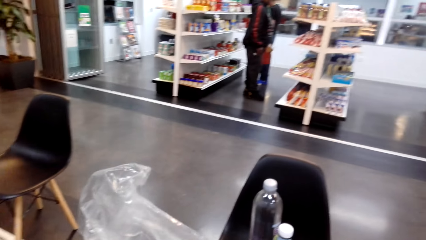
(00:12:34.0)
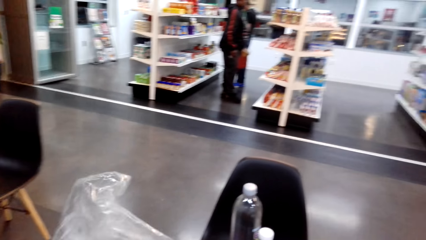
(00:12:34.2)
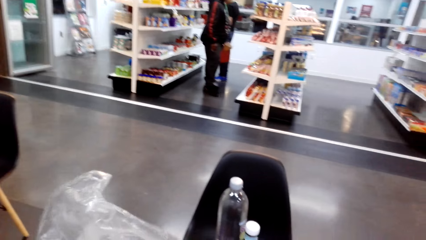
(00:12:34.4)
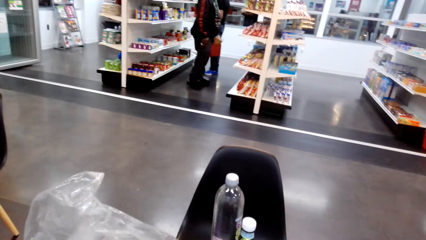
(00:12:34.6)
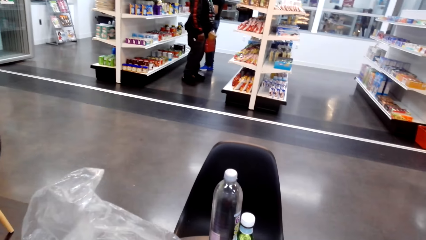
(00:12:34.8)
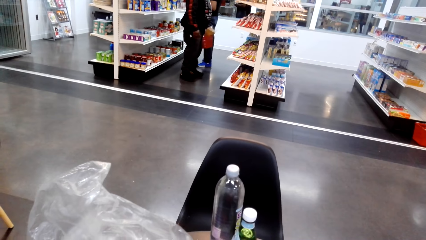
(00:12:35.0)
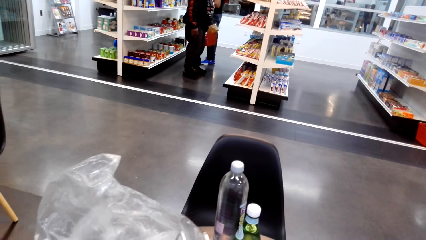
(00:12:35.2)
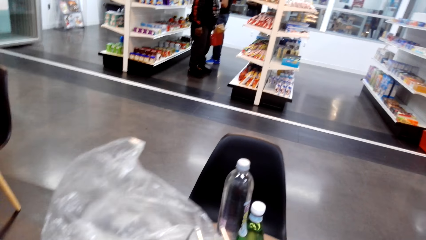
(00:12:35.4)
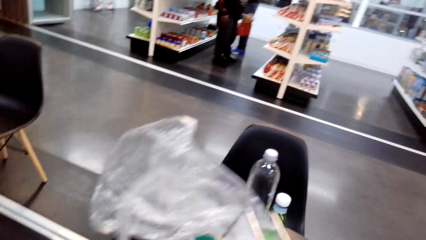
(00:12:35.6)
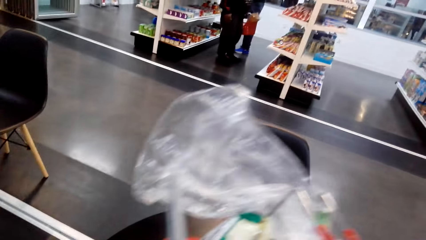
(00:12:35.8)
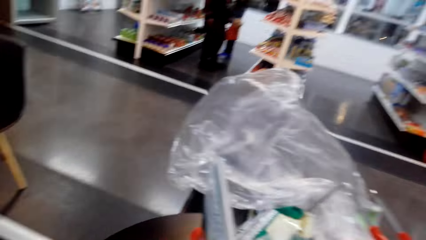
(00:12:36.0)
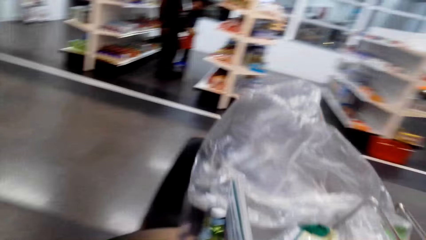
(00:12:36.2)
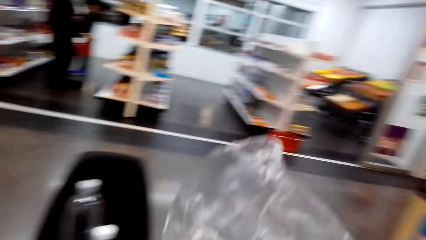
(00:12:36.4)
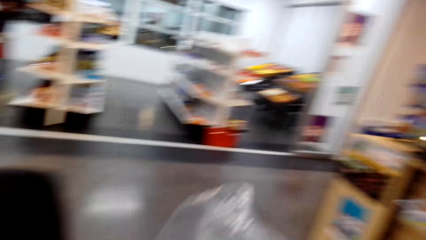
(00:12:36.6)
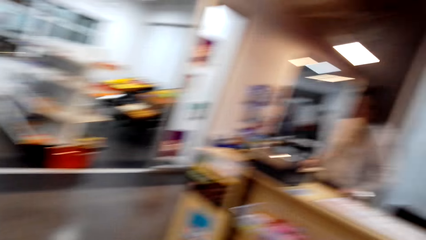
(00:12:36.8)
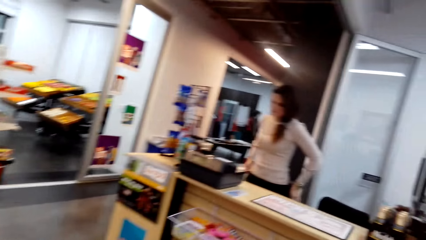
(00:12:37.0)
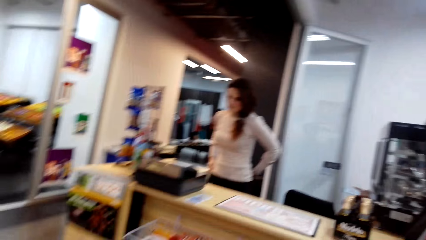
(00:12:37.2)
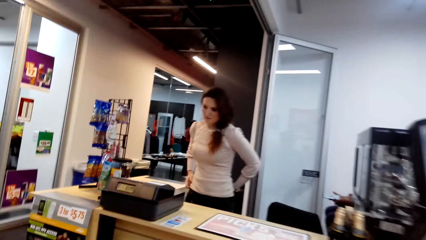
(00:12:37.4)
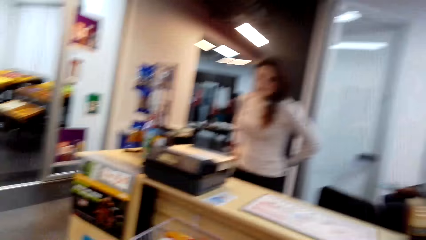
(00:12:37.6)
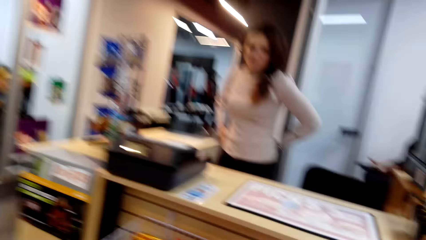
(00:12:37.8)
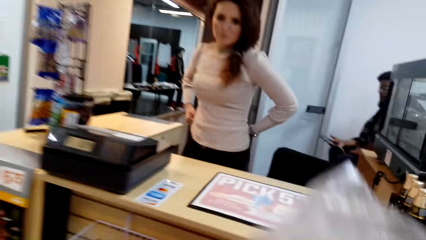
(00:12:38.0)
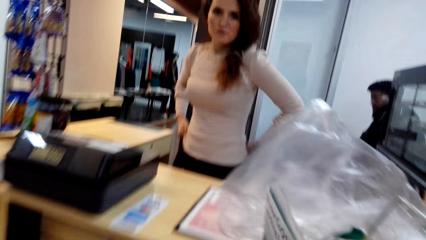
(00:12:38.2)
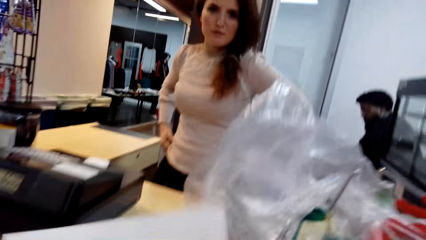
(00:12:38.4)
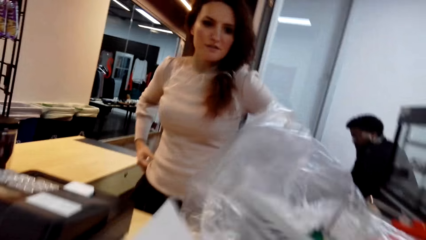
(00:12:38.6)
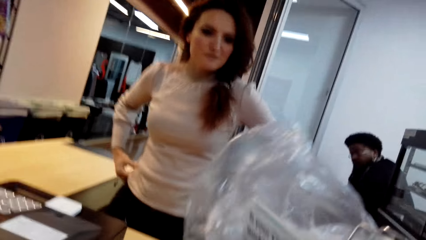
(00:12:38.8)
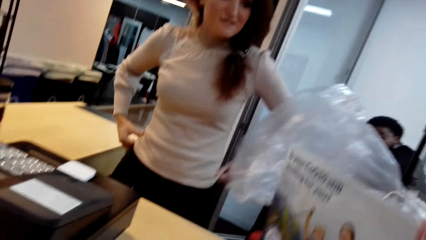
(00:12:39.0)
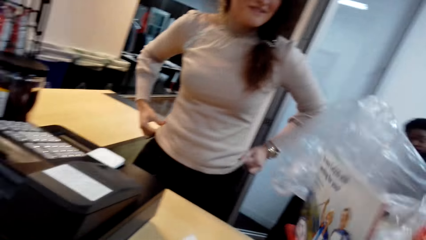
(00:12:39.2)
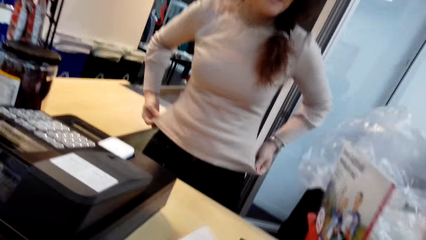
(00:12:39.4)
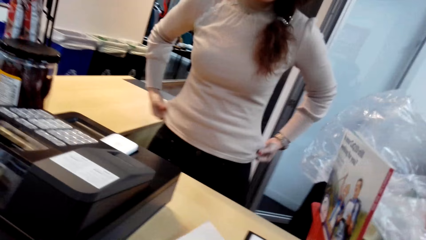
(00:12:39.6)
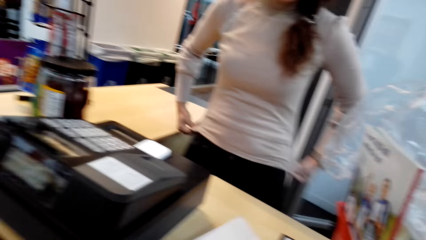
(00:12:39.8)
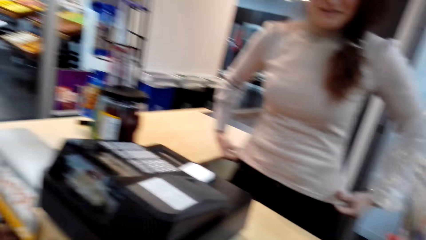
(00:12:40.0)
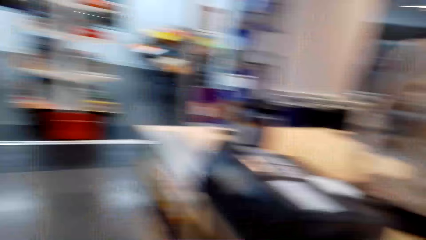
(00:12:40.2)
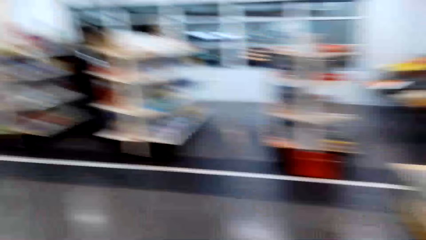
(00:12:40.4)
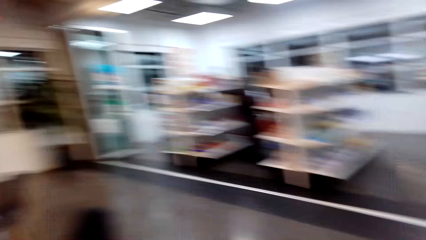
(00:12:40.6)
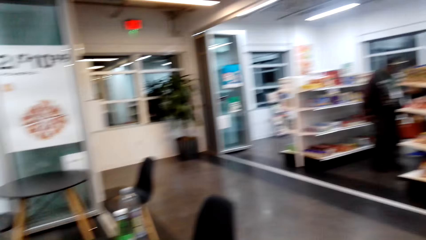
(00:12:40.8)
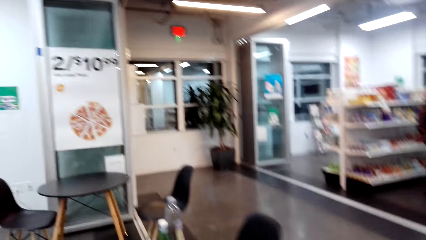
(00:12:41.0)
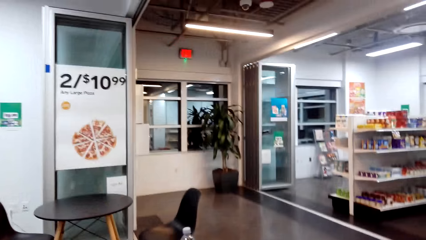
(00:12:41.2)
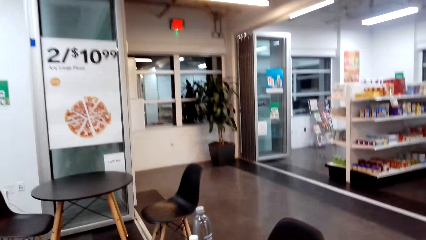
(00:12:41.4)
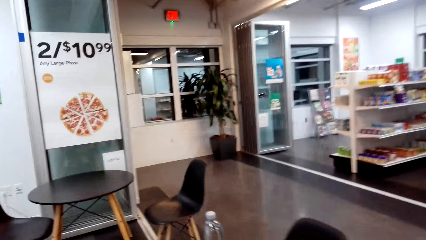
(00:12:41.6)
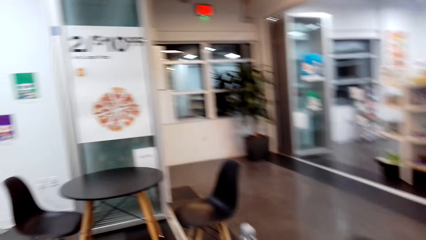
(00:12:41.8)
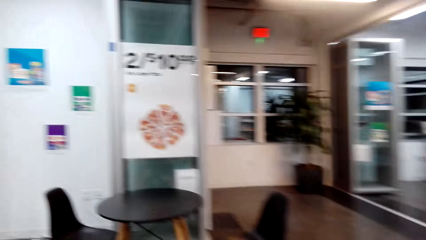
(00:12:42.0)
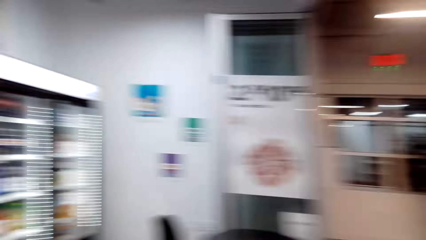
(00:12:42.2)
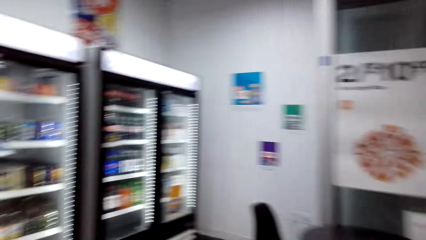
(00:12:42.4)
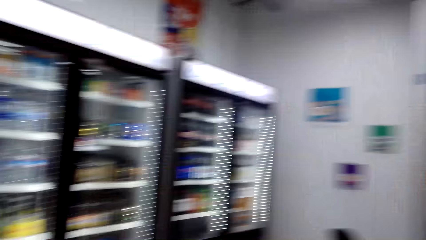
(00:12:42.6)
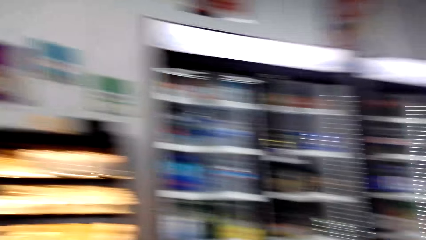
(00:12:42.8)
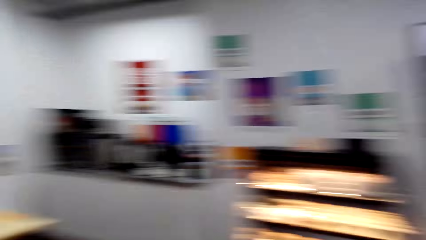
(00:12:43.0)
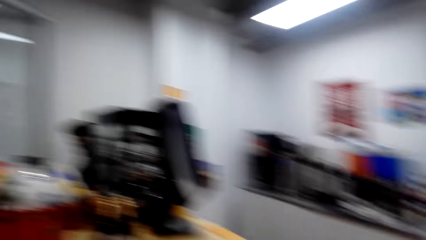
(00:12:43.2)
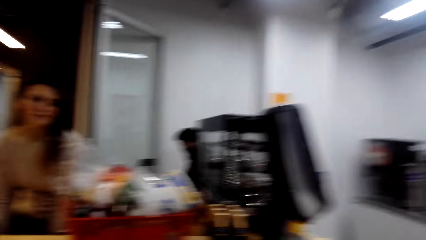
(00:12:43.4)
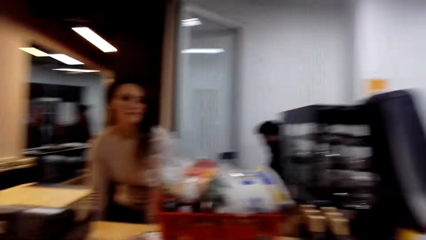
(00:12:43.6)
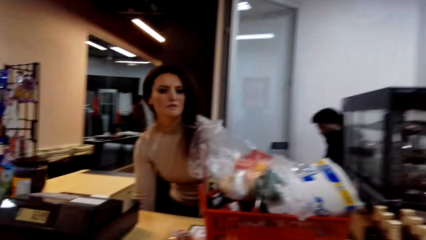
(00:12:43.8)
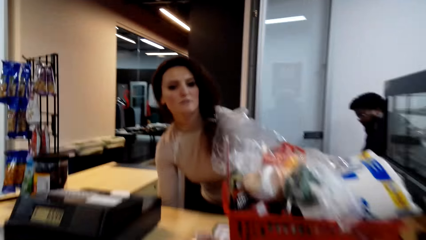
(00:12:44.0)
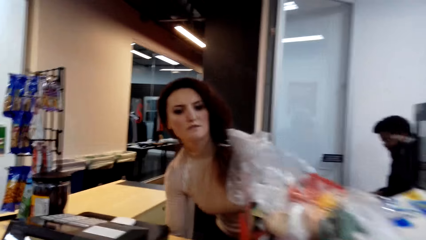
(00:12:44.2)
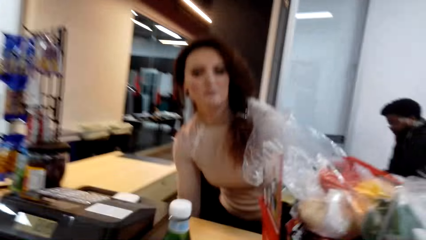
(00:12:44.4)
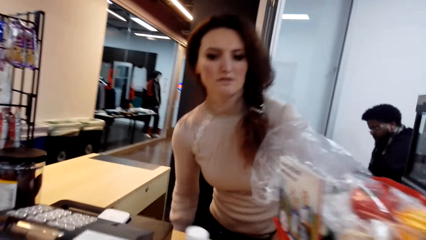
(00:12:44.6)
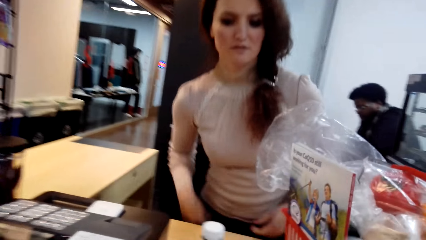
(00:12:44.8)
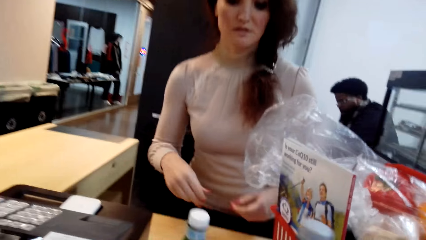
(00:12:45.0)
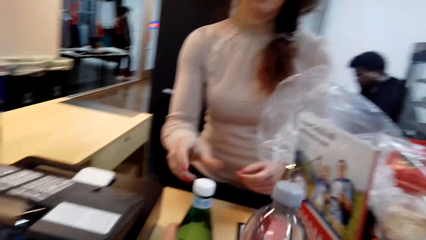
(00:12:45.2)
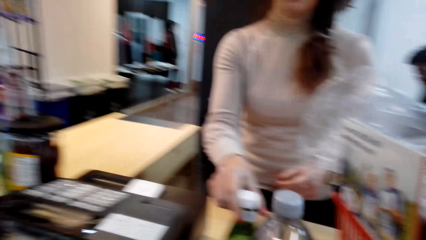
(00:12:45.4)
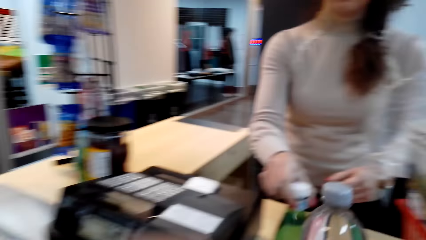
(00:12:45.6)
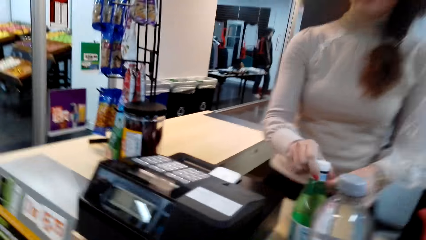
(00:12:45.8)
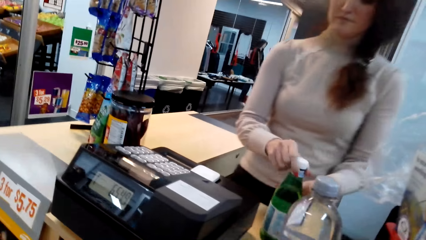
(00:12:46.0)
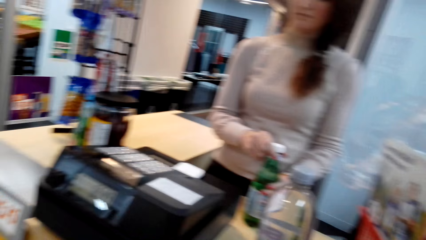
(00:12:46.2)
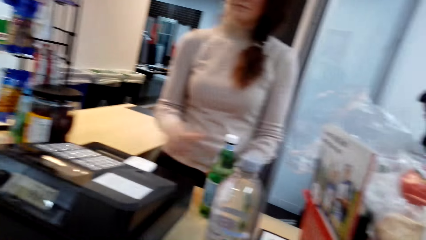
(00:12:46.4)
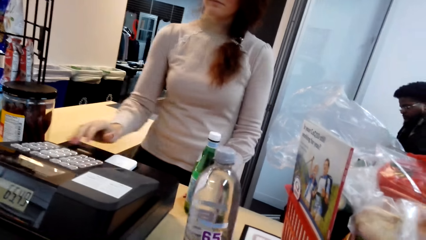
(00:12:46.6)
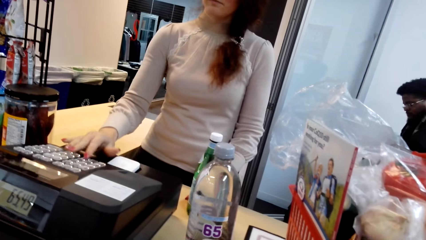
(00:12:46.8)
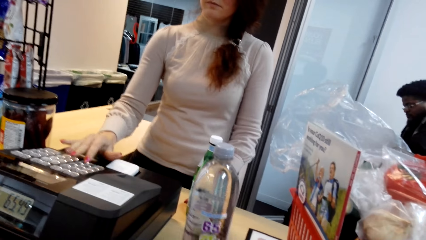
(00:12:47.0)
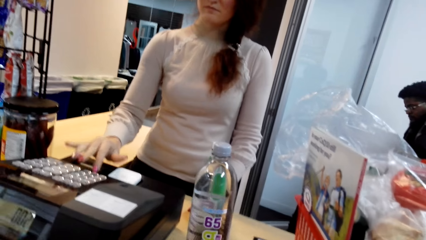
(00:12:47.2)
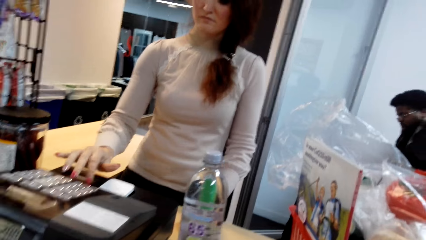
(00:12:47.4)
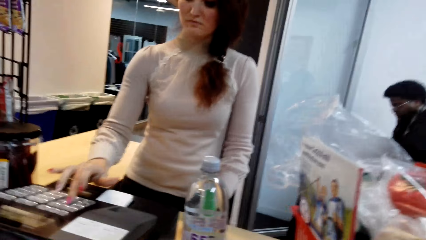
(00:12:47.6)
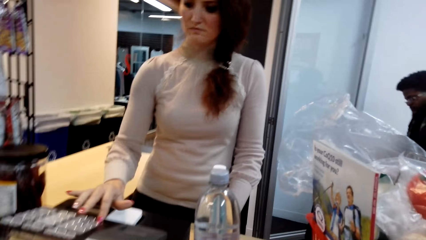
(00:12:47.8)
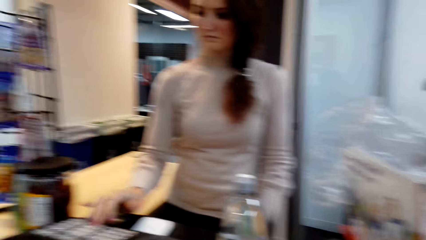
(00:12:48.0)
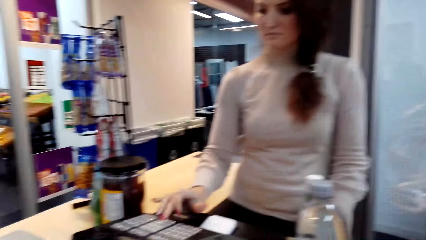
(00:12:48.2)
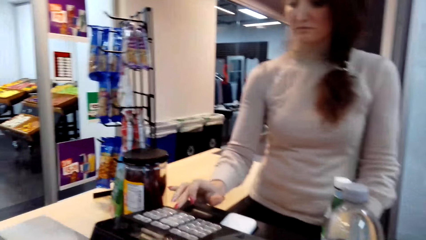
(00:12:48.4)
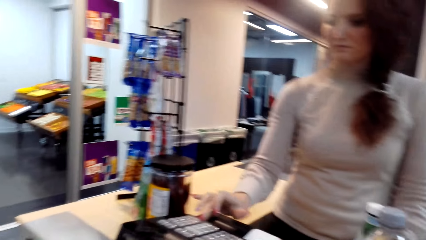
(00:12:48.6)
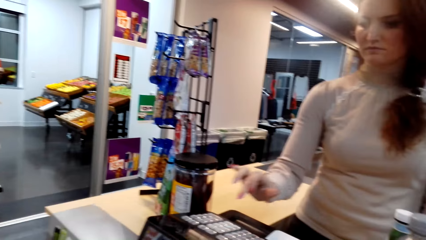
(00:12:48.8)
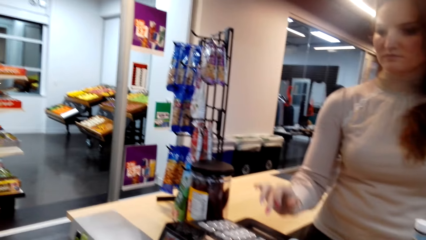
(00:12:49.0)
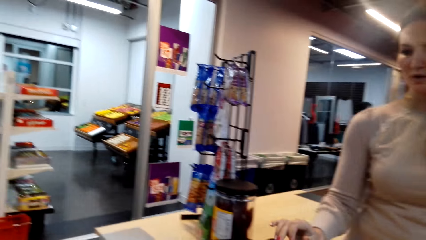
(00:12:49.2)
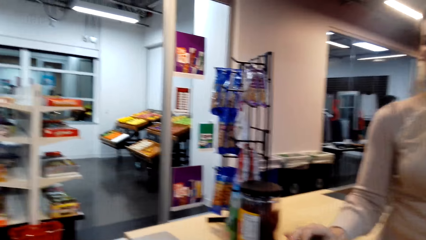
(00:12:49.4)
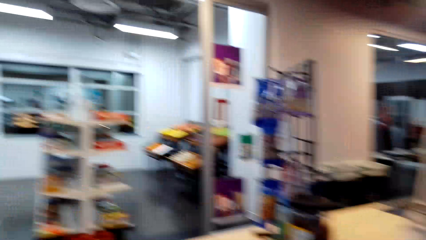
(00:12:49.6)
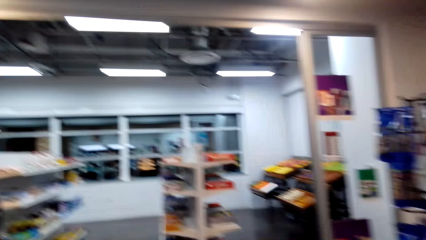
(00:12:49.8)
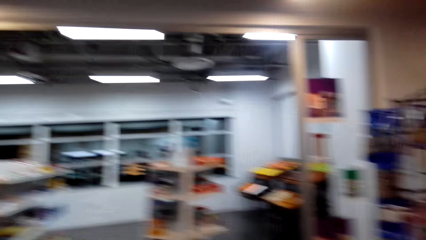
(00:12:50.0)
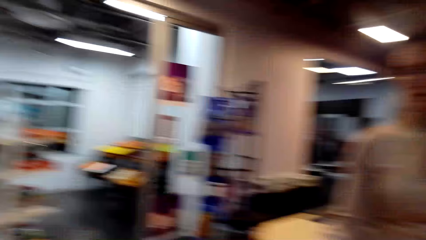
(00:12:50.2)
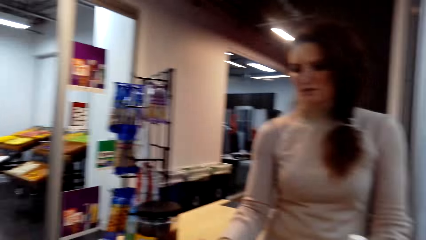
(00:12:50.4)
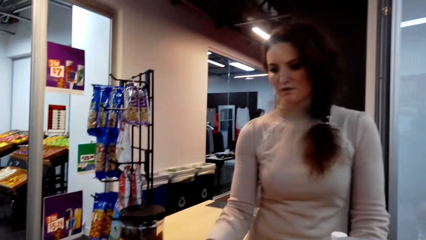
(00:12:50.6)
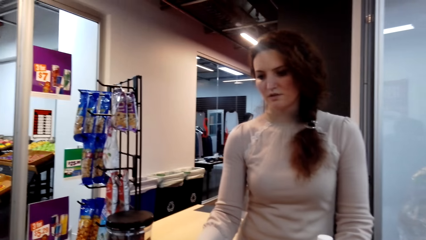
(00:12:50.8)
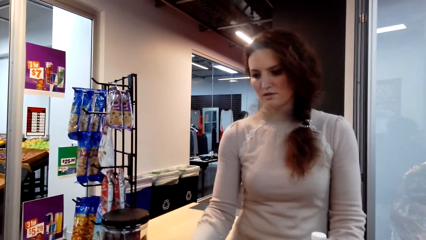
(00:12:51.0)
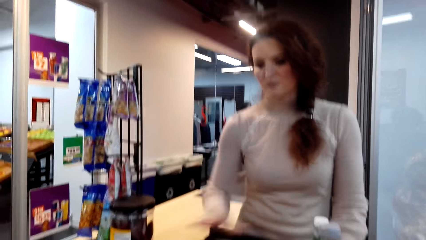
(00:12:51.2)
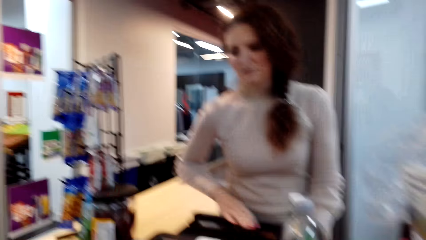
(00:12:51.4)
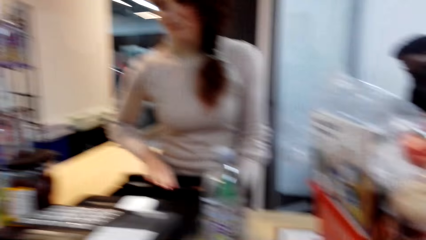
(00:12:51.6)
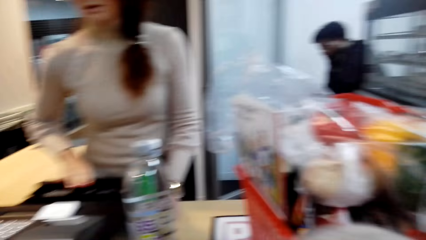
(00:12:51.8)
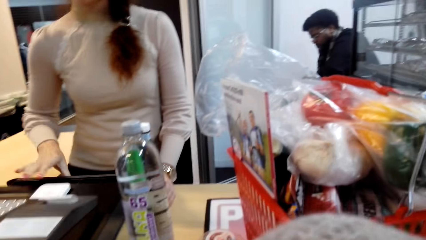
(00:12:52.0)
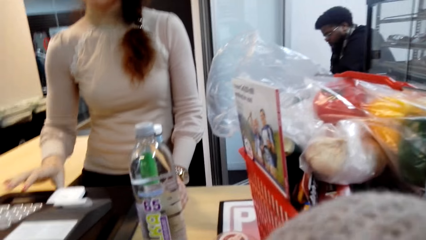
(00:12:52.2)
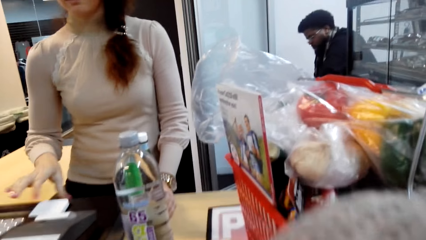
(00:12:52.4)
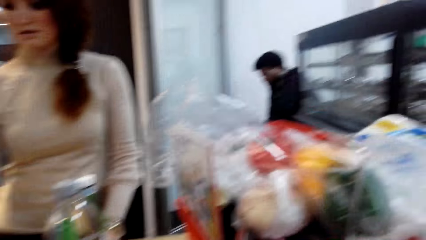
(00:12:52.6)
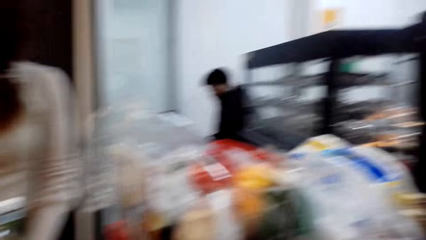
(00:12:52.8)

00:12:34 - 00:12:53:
The camera wearer picks up the shopping basket, moves to the counter, and puts the shopping basket on the counter. They are taking the items to a lady. They turn. They pick up the bottles. The lady holds the bottles. She presses the cash register. The camera wearer looks around.
